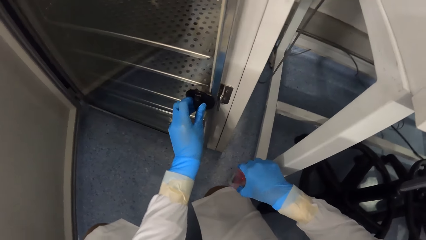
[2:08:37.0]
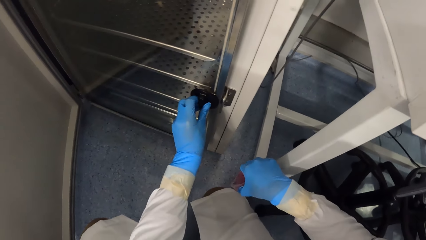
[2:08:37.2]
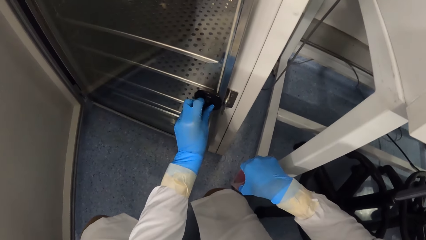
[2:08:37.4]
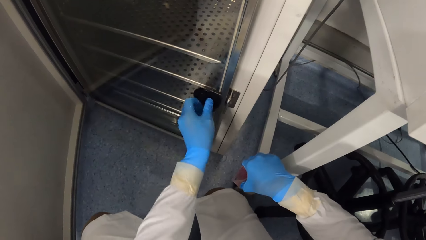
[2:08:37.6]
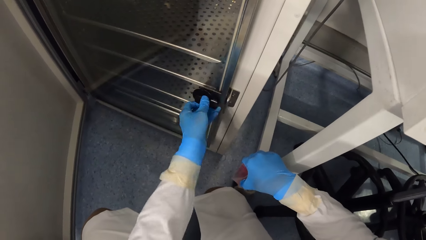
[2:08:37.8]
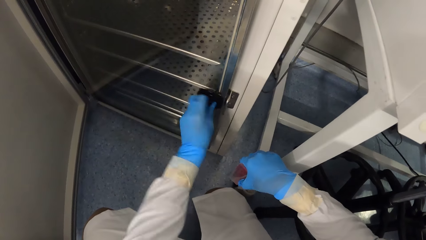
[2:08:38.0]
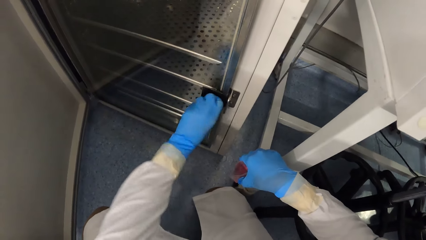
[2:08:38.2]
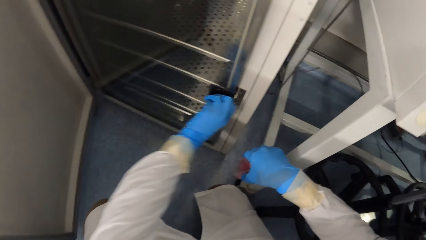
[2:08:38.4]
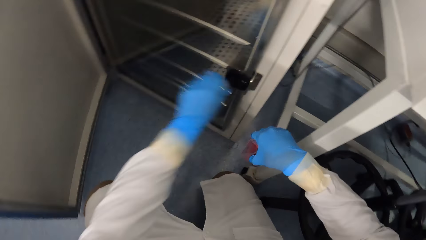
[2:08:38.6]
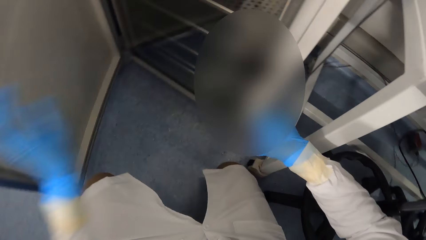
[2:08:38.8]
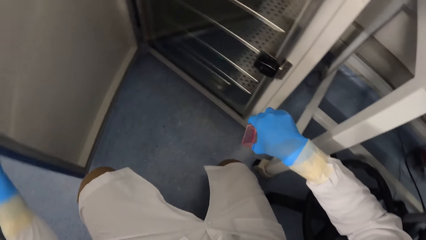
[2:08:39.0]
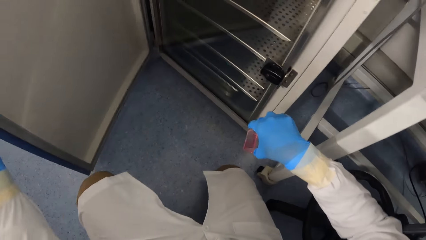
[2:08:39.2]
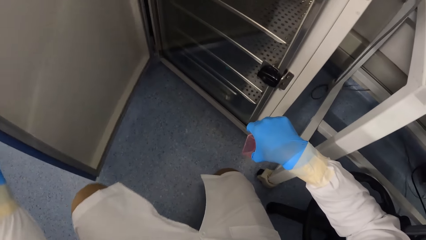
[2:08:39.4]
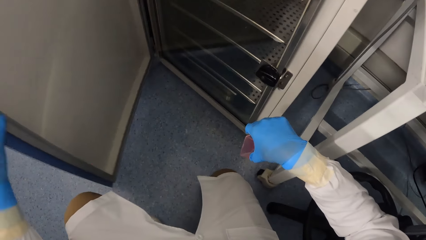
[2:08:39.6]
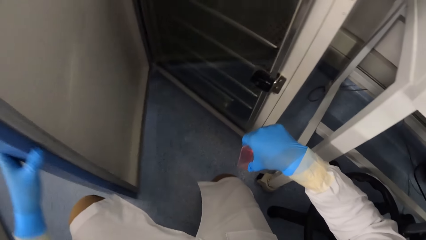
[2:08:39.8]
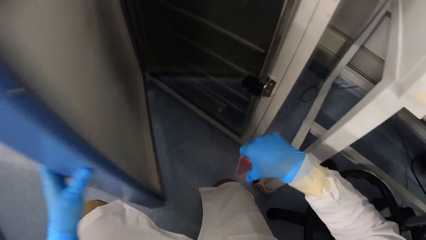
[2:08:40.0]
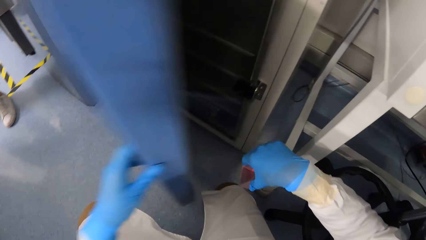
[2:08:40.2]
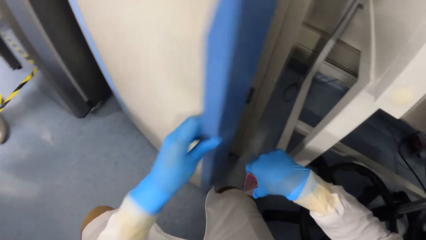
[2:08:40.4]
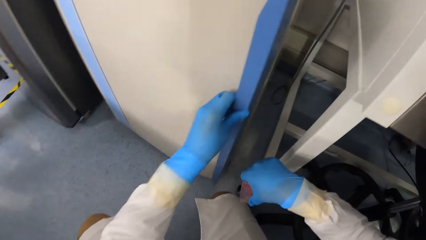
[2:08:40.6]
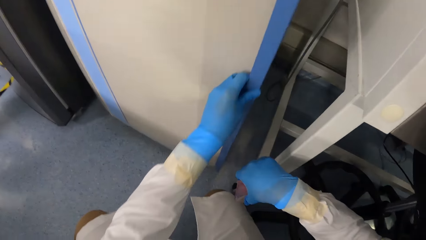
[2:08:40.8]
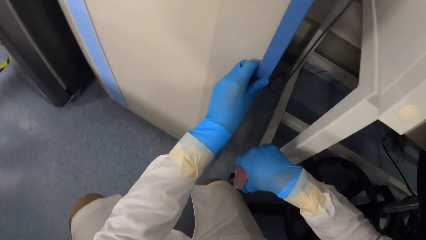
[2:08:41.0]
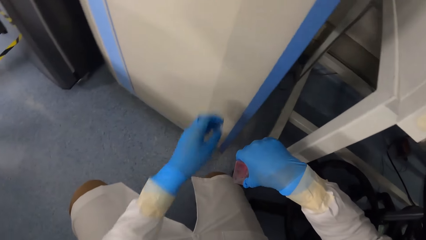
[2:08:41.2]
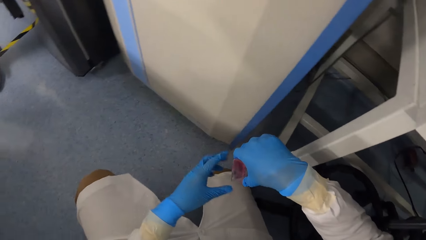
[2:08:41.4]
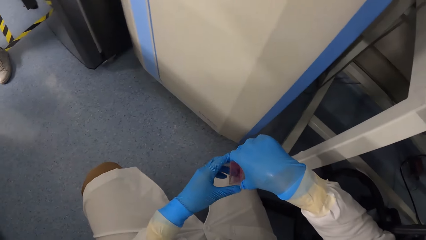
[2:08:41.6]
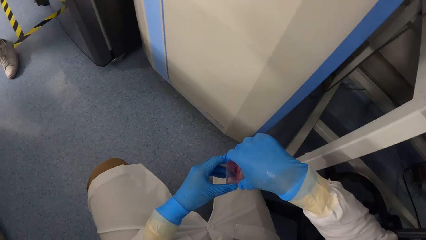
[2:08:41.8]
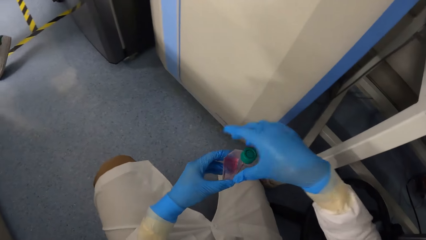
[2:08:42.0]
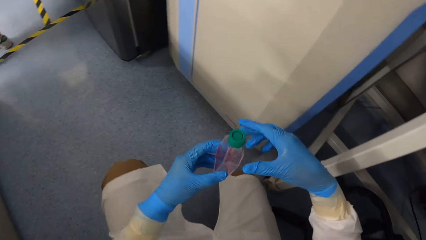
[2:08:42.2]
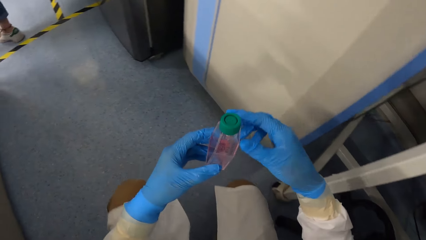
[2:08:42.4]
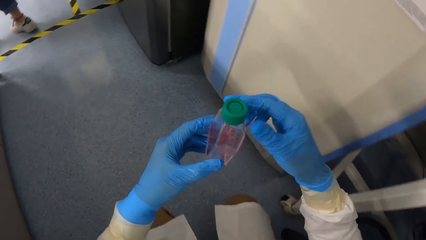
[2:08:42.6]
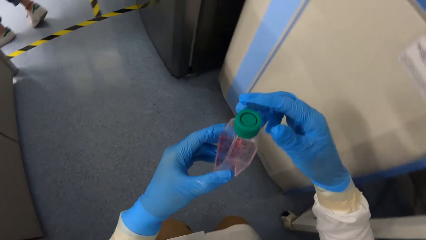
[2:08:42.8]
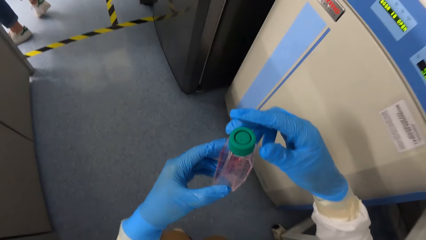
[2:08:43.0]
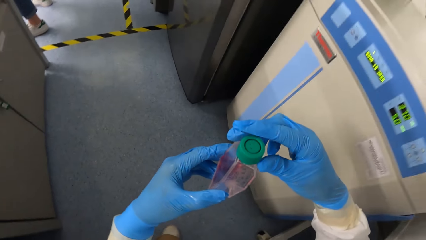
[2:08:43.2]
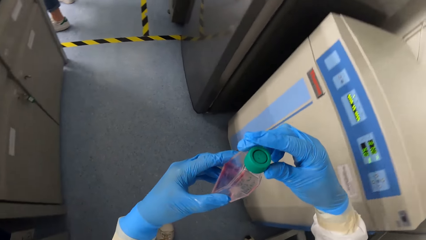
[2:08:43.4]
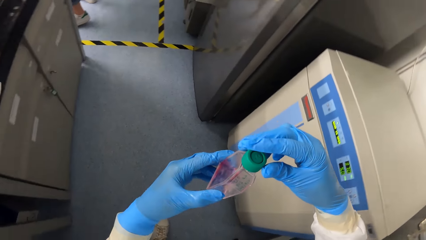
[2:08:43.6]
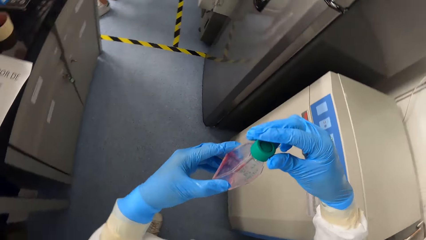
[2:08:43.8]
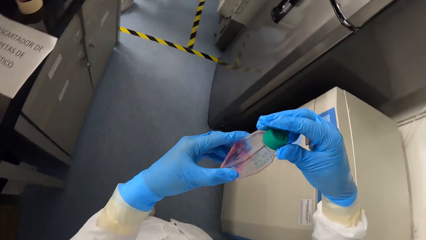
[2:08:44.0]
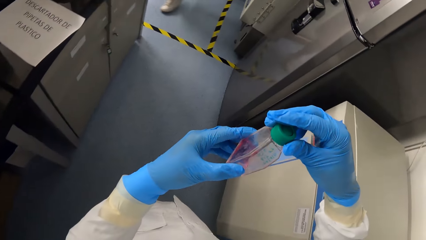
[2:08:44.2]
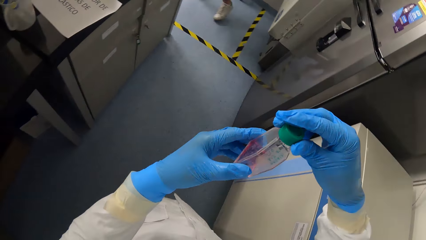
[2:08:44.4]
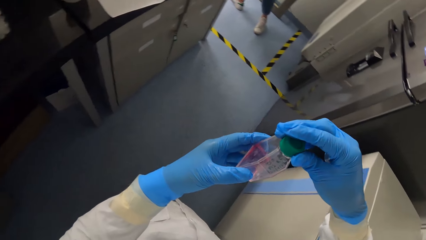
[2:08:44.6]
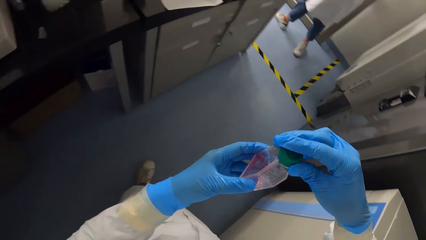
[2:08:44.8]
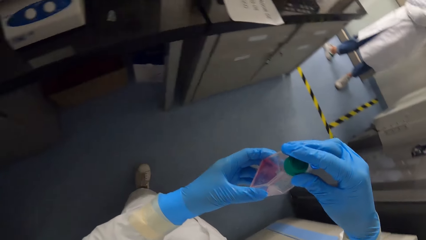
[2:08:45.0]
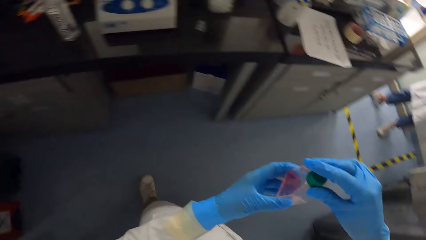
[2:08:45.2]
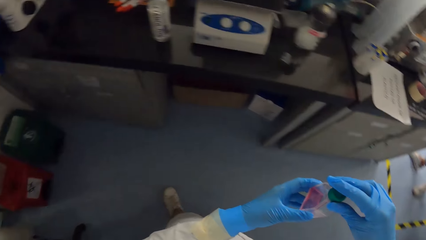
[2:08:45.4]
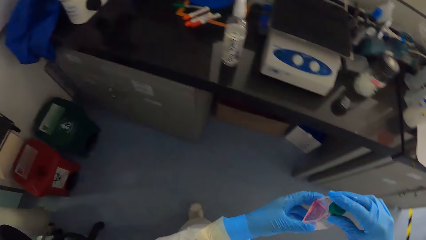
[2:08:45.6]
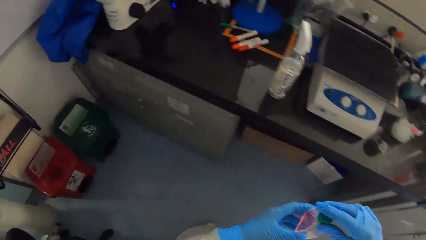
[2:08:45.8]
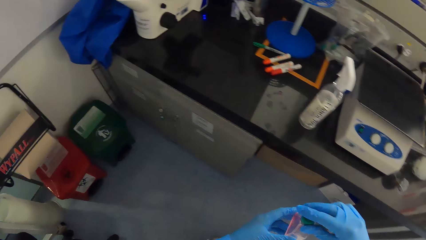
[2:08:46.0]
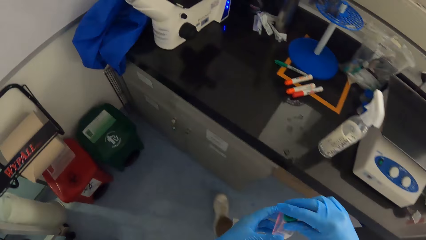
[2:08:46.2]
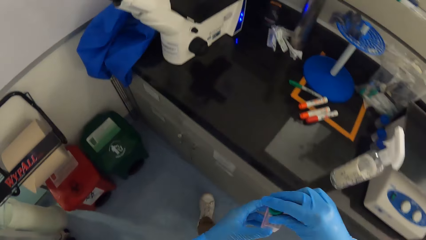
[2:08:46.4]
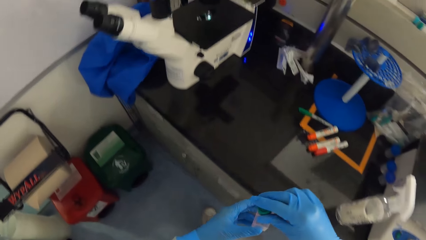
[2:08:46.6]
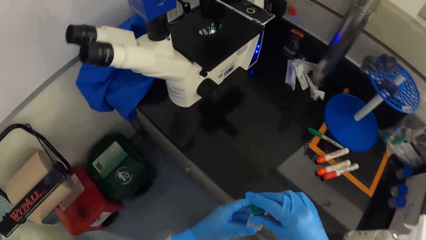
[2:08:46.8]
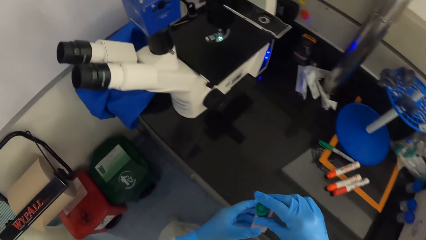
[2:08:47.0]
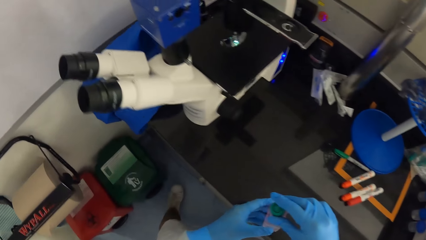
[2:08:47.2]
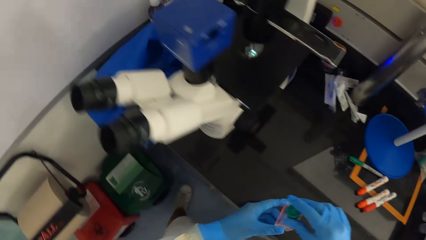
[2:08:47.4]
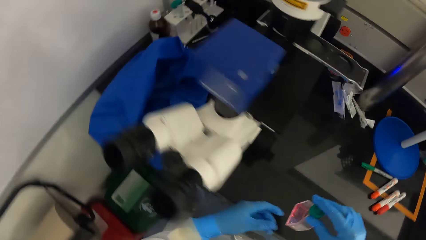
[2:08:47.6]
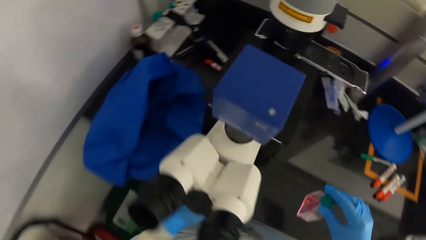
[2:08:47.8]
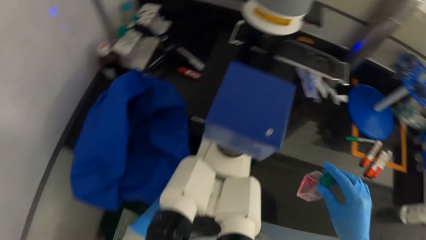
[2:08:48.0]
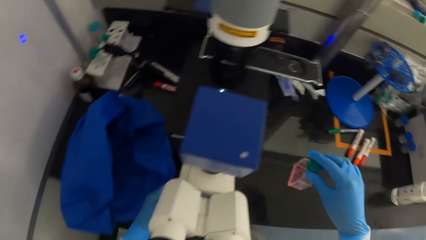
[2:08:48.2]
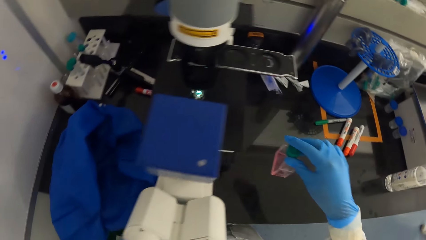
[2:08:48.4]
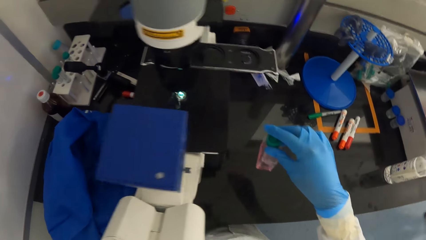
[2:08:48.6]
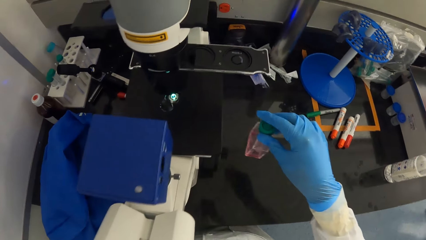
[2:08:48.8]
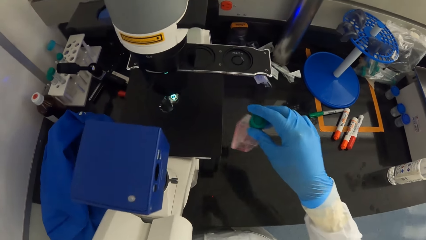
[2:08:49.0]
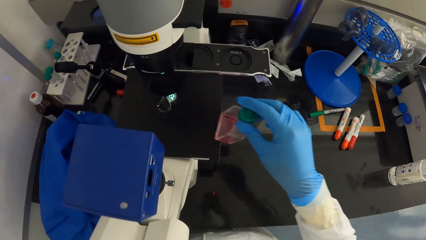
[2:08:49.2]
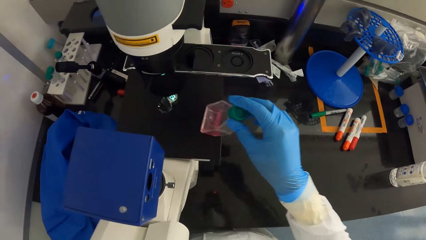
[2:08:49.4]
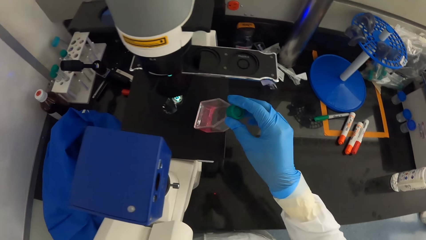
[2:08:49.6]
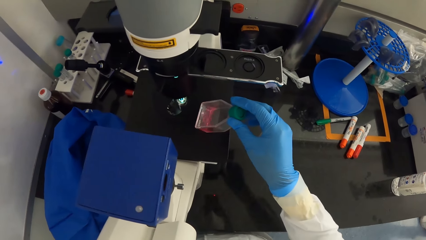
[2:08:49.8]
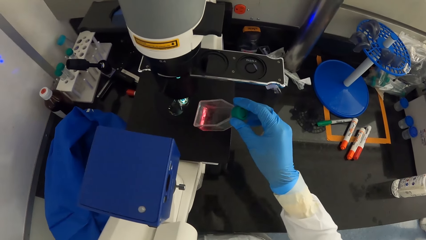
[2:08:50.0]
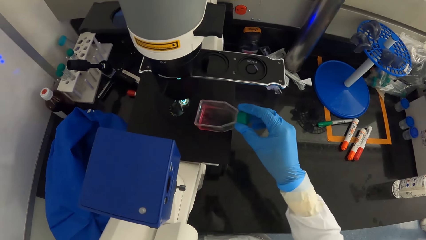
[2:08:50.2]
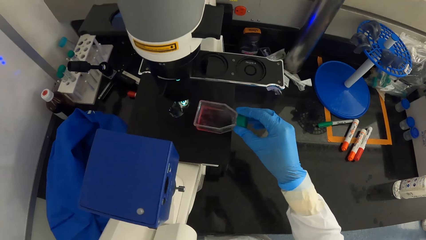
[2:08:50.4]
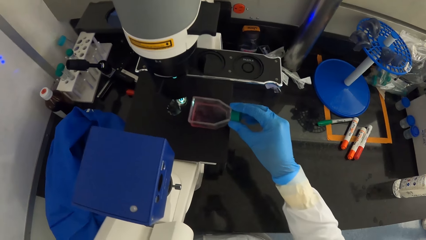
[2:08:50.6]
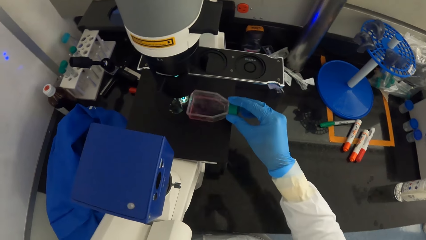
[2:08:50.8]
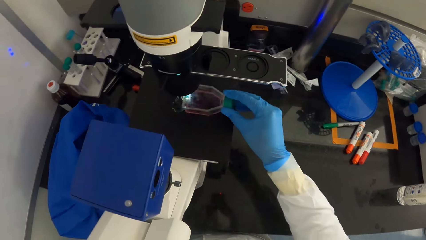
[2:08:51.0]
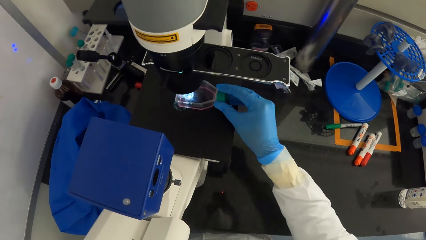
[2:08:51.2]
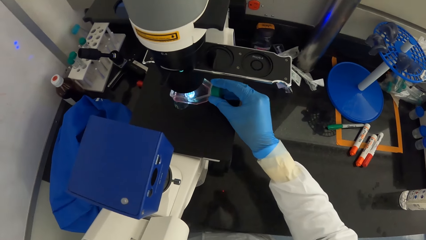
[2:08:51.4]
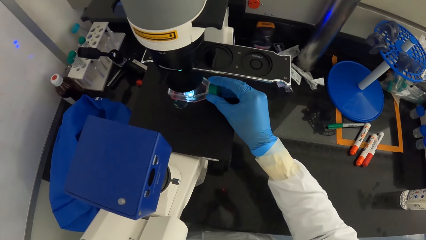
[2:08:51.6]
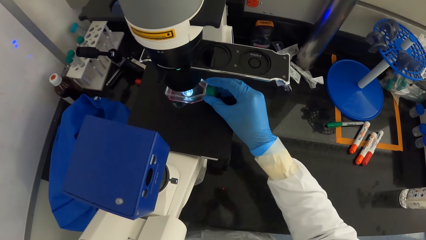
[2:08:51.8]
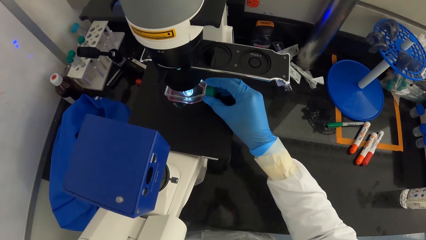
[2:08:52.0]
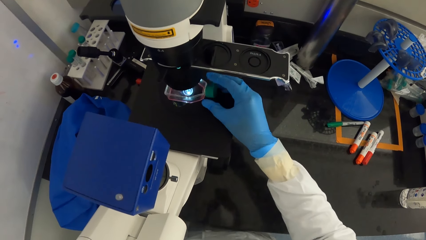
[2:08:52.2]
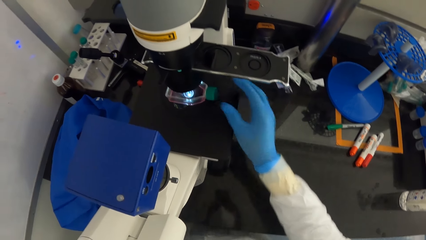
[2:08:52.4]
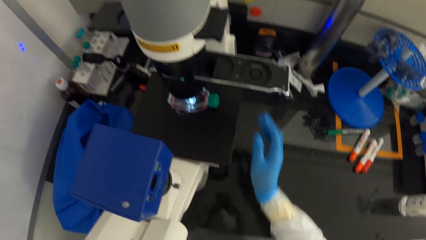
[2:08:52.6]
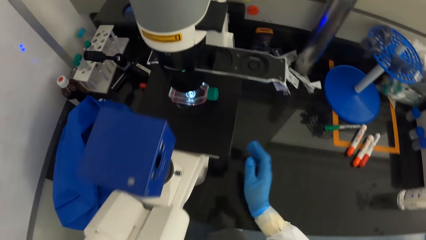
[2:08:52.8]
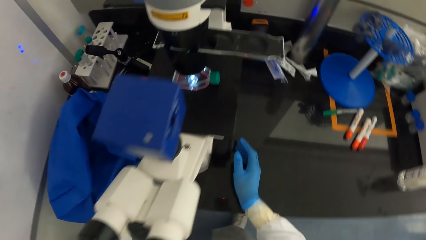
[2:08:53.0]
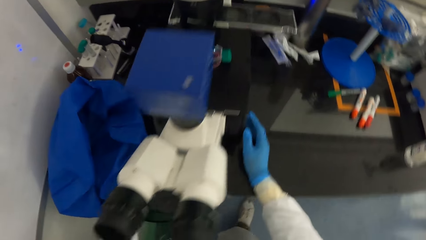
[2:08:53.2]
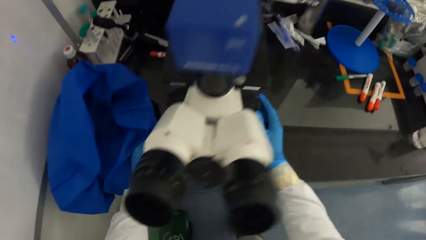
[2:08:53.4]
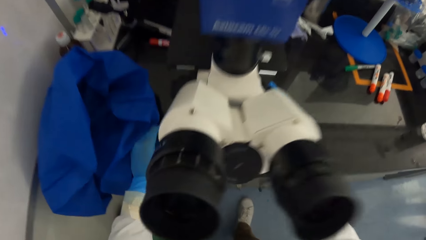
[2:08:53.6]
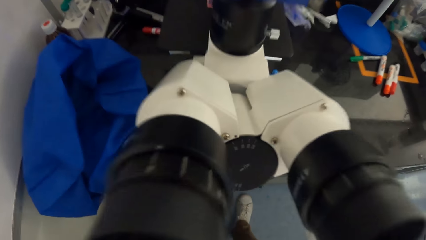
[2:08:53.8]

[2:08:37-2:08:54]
The camera wearer turns the knob on the glass door in the incubator with his gloved left hand. He closes the metal incubator door with his gloved left hand. He tilts the bottle test or bottle of insulin. He holds the bottle of insulin in his gloved hands. He turns around and walks around. He holds the bottle of insulin in his gloved right hand. He places his gloved left hand on the microscope cover on the table on the floor. He places the bottle of insulin on the microscope stage on the microscope on the table on the floor with his gloved right hand. He holds a focus knob on a side of the microscope on the table on the floor with his gloved right hand.
